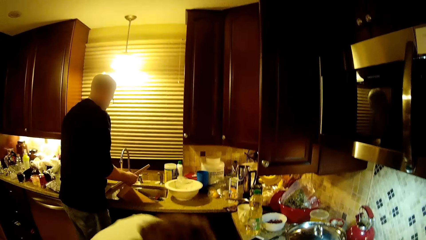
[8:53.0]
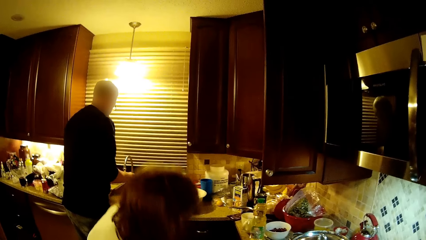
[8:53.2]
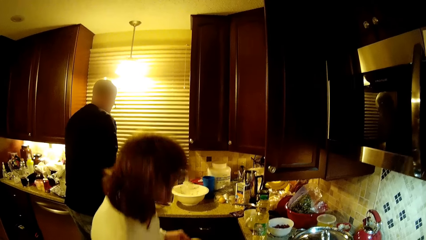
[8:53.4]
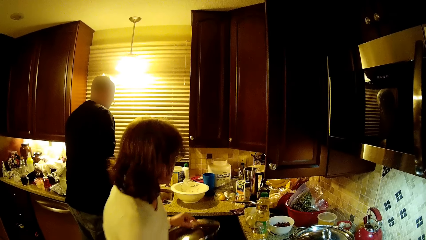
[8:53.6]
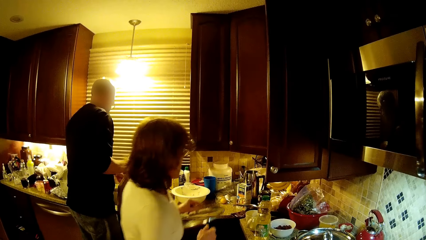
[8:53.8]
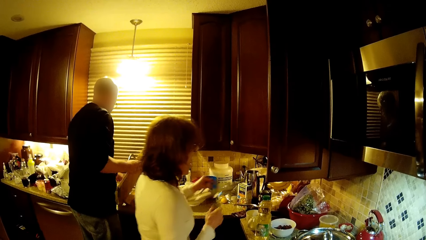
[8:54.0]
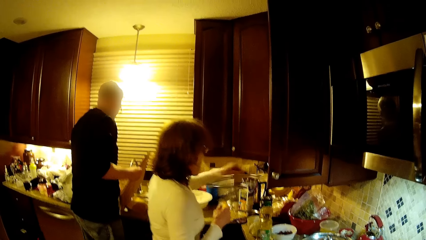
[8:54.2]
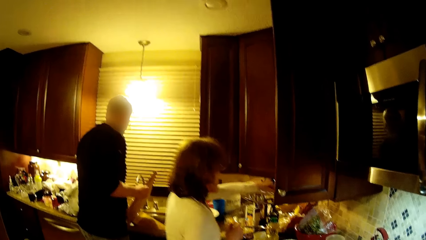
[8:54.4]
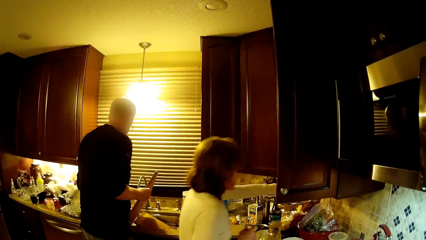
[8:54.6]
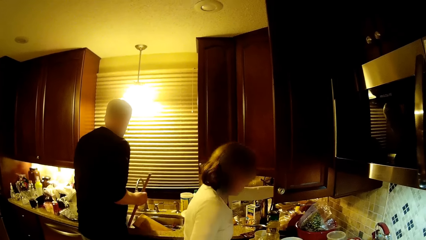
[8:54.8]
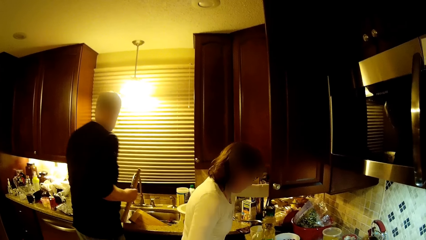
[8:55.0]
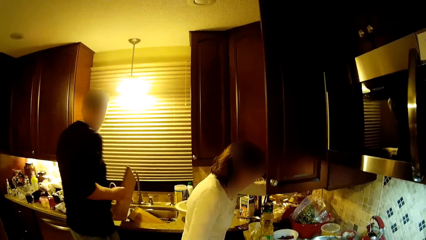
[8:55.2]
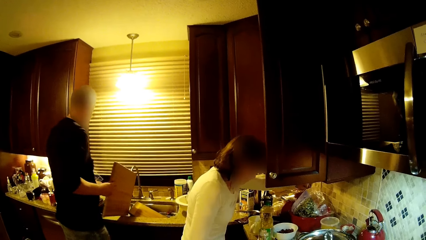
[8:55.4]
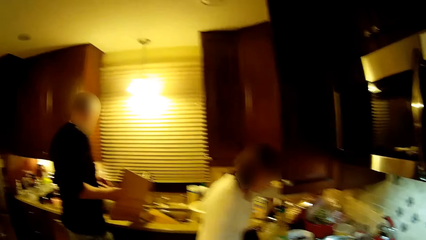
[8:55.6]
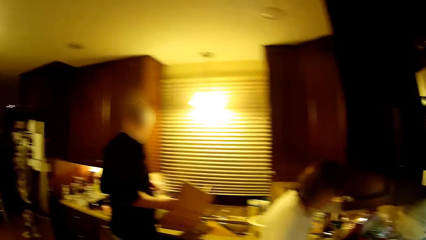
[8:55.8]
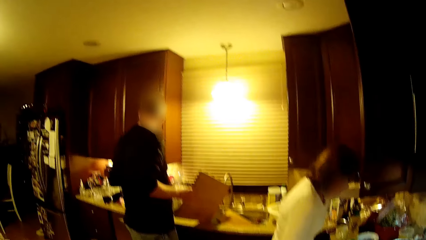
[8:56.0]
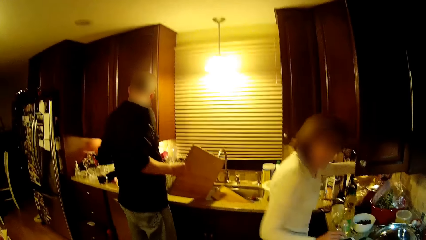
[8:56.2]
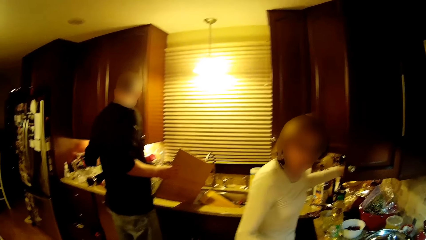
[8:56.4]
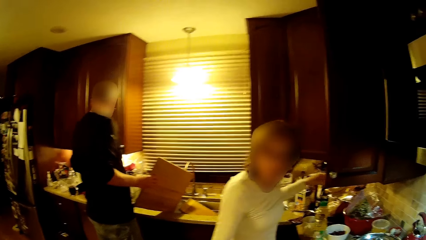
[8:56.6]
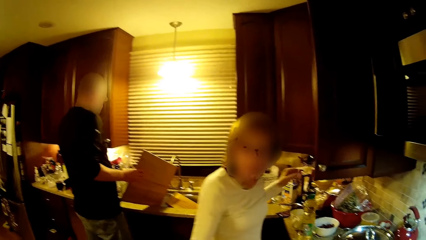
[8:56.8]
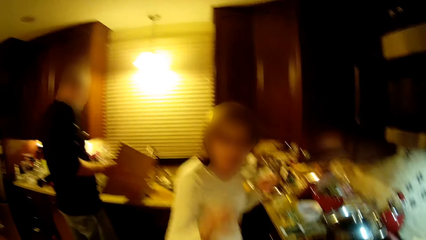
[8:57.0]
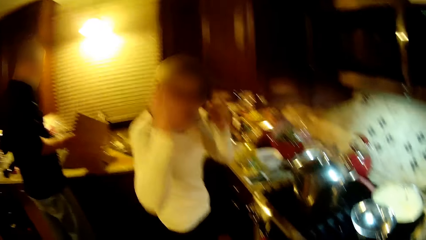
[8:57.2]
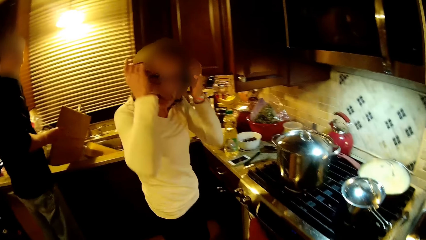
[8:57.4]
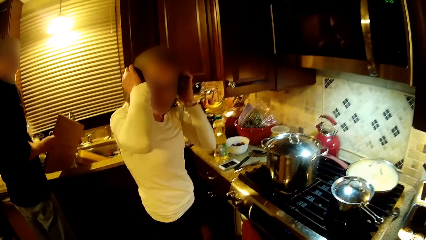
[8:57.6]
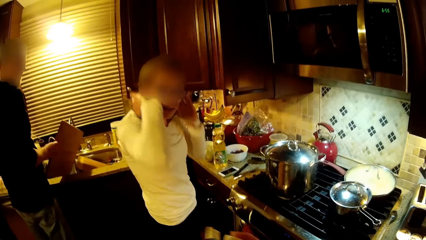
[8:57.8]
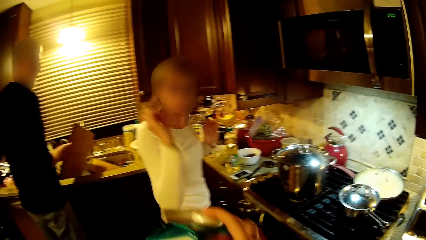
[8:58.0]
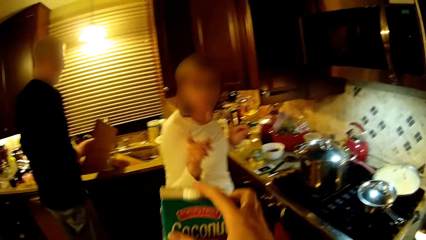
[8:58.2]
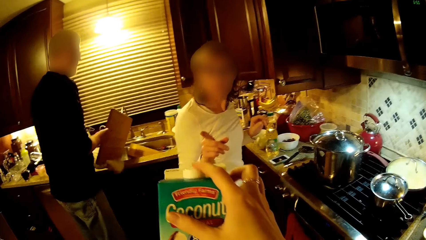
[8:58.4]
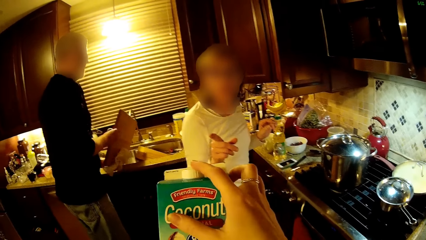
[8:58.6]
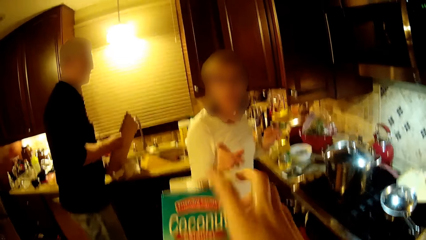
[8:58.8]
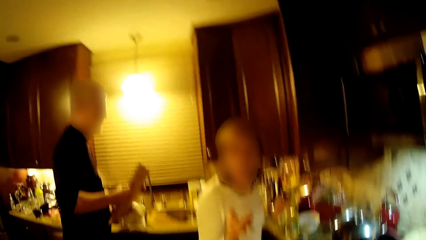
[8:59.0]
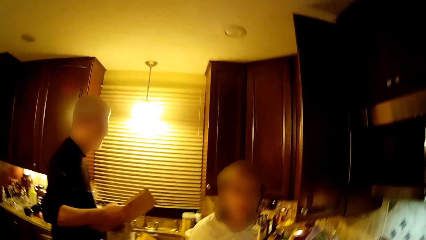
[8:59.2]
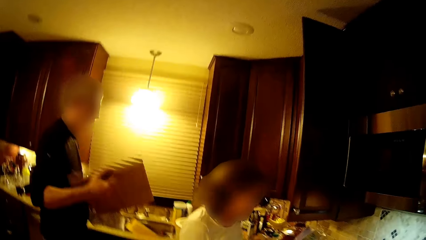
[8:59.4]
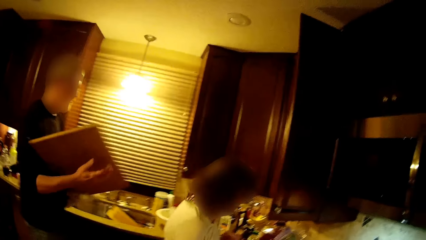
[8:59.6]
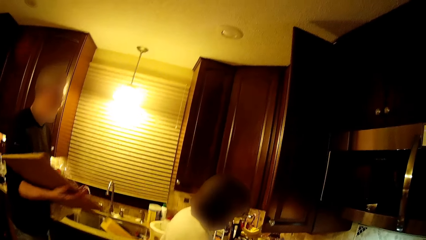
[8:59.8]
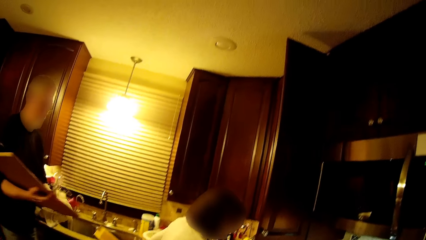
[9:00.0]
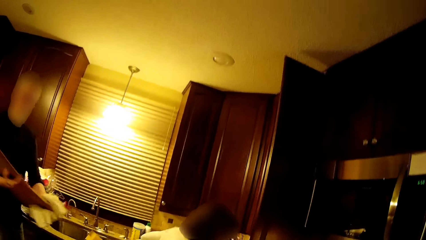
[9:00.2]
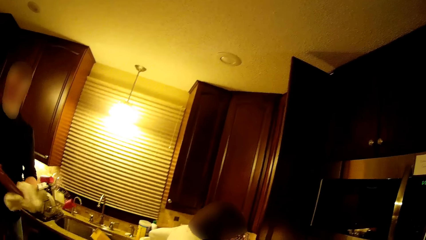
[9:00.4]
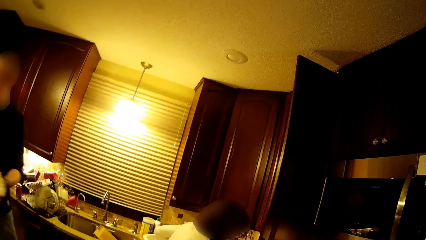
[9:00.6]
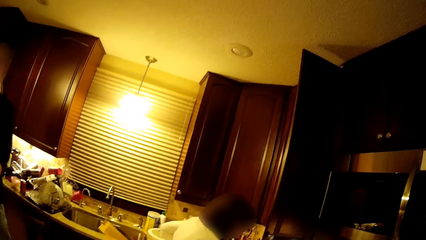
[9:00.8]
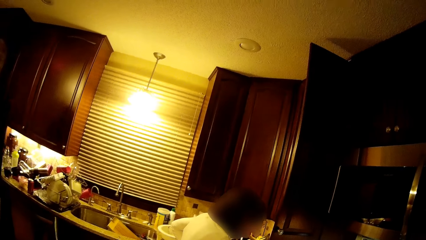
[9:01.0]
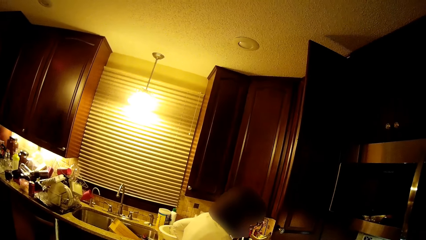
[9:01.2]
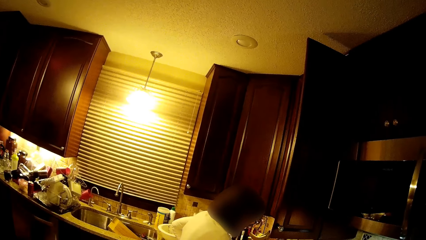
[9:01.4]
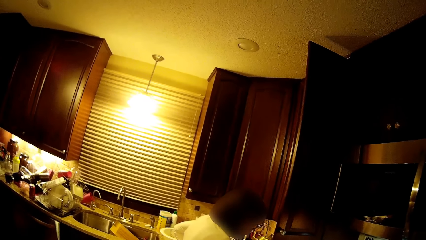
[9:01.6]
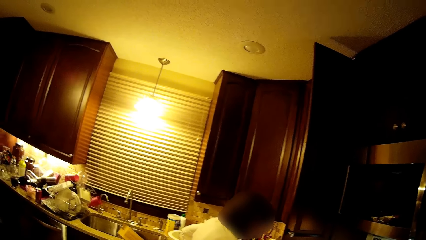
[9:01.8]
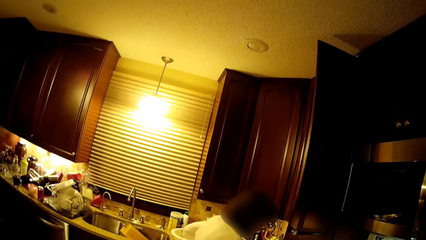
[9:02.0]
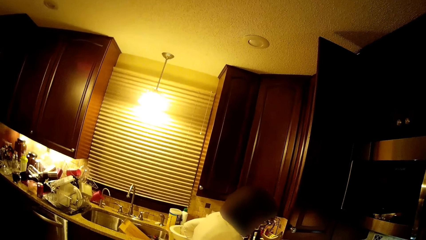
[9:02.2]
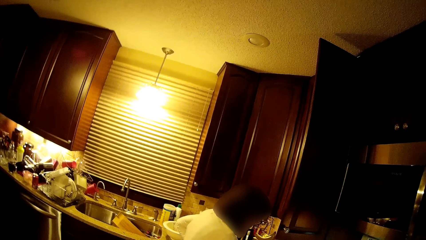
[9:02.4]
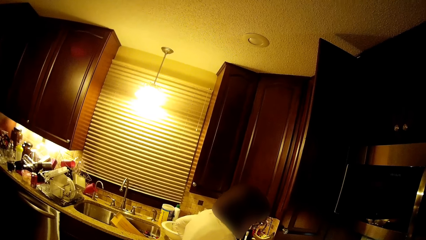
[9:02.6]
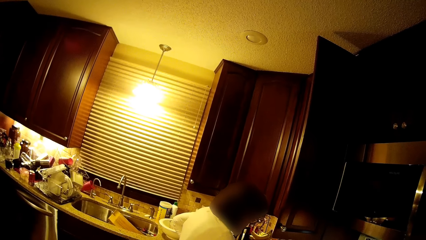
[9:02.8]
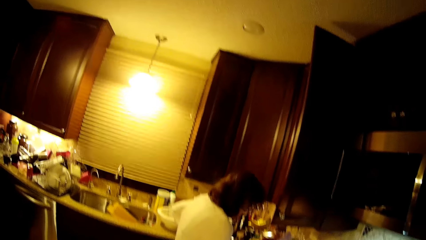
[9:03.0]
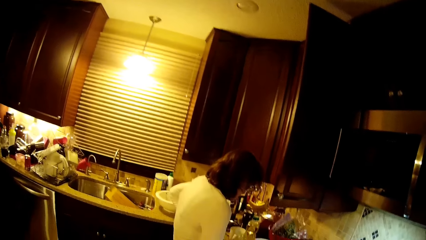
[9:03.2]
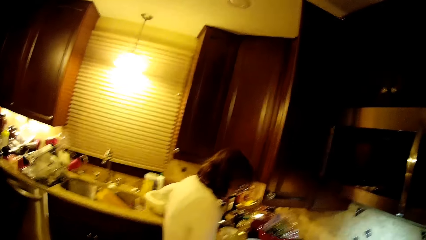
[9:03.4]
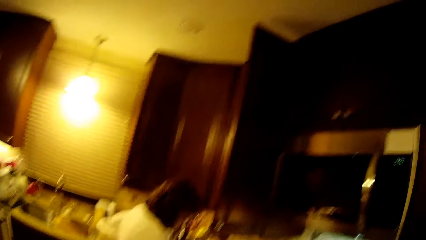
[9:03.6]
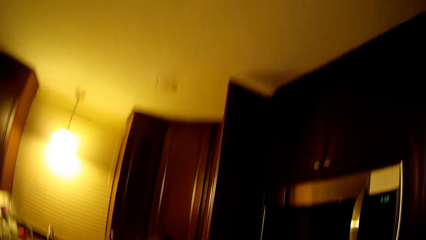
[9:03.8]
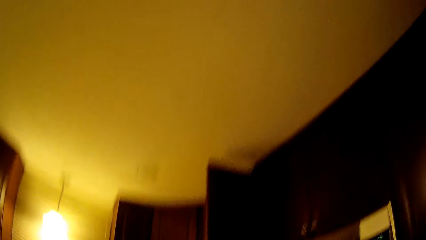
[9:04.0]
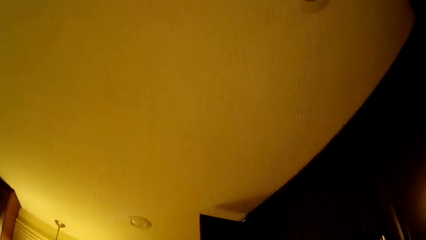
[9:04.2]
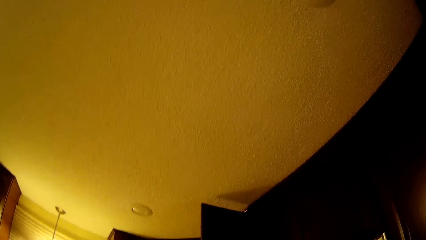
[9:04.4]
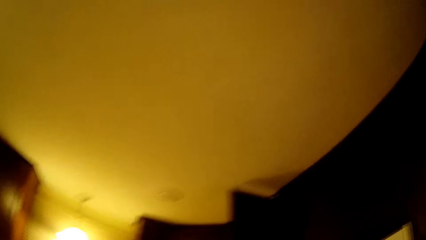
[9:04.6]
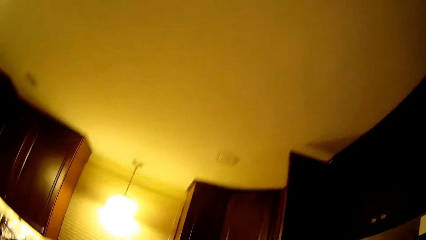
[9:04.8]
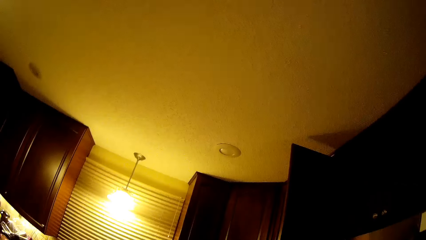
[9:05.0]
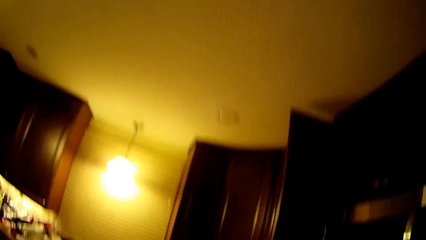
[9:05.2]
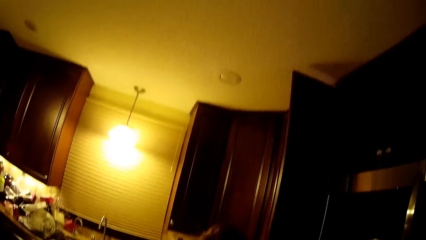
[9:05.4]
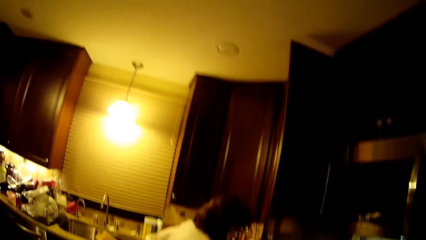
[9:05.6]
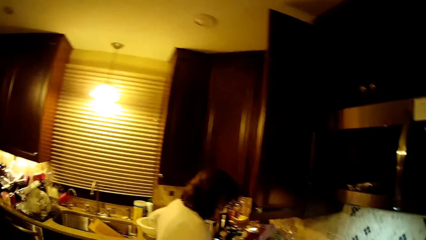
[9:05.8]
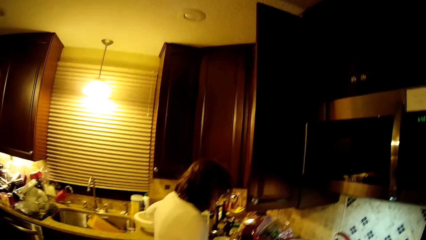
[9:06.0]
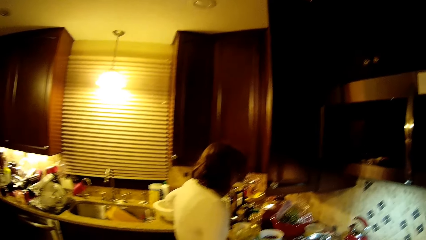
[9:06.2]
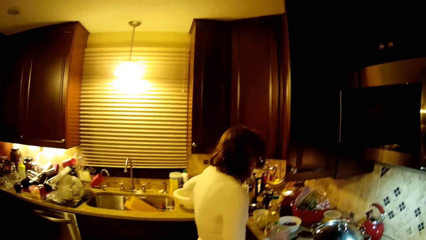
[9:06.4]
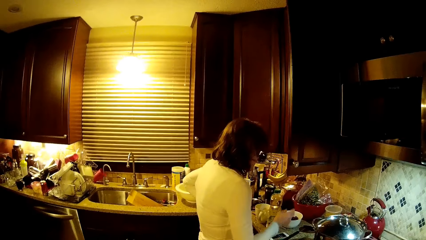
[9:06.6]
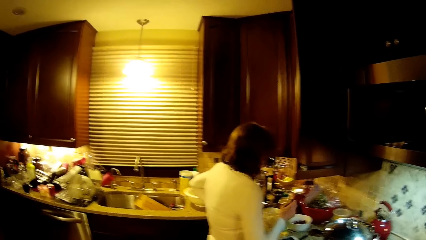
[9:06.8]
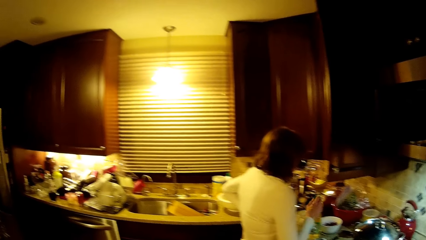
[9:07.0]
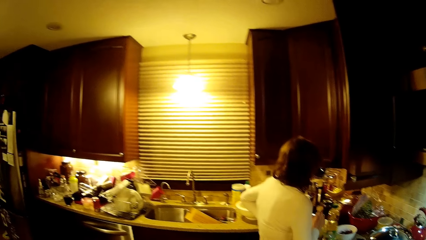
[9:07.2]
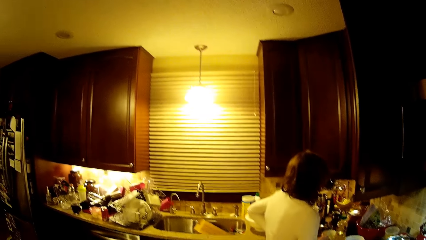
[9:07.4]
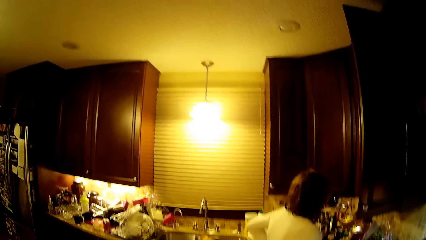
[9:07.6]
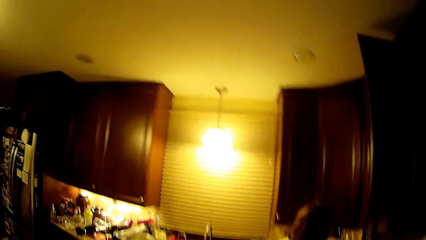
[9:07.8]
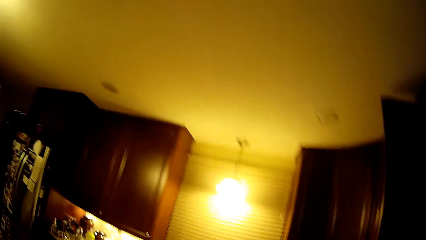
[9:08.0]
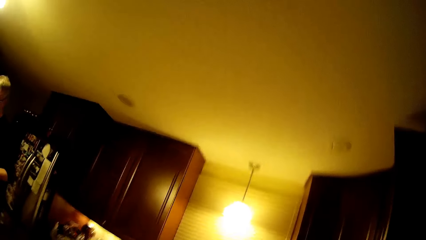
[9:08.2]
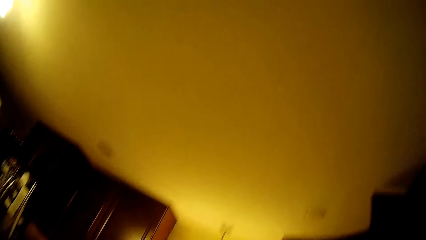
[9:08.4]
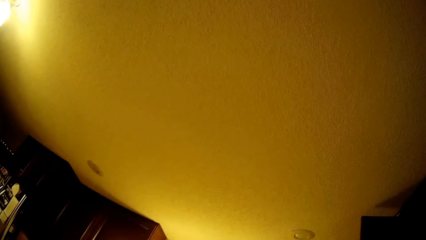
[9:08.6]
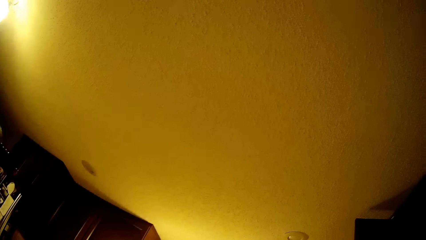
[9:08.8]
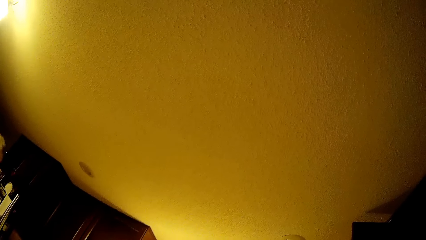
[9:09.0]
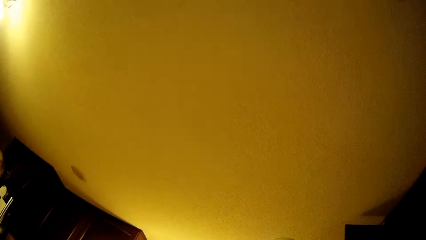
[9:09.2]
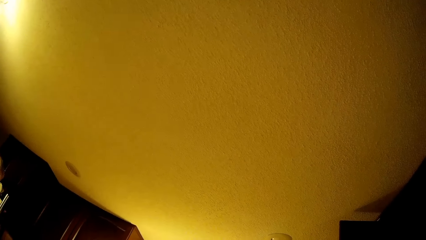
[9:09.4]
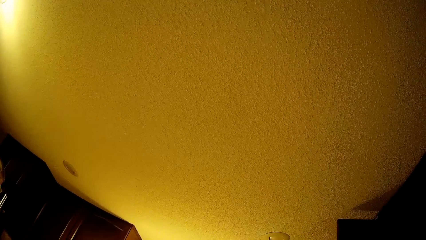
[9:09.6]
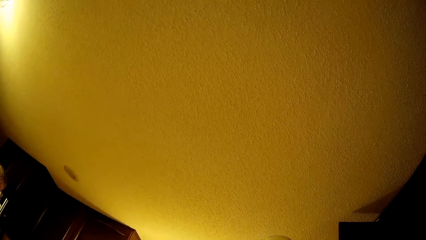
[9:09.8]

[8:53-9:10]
A man washes the chopping board. A woman stands up and puts the lid on the counter. The man holds the chopping board. The woman touches her hair and moves her hair. The camera wearer holds the box. The man holds the chopping board and picks up the chopping board. The camera wearer looks around the kitchen.
